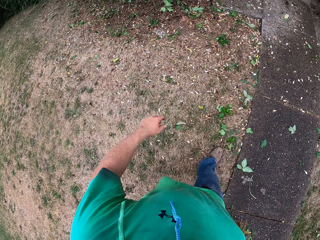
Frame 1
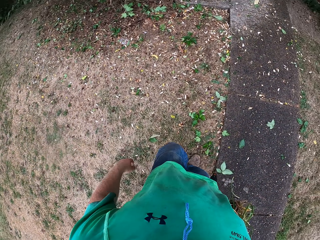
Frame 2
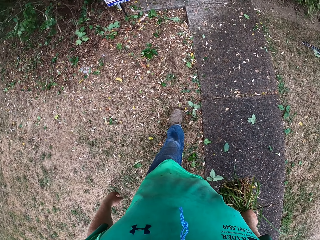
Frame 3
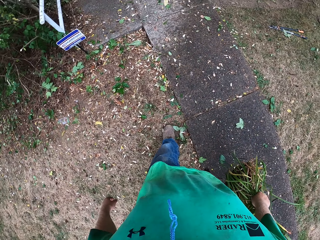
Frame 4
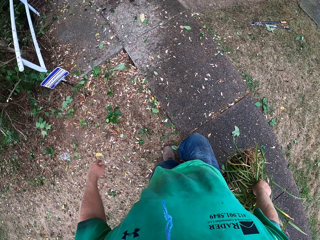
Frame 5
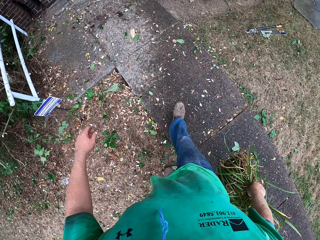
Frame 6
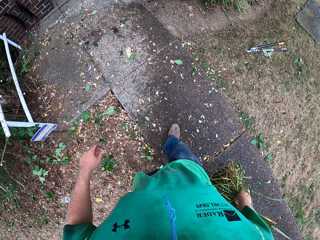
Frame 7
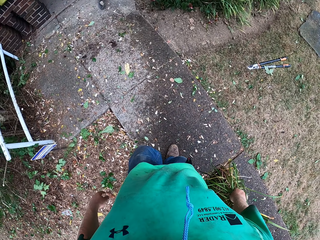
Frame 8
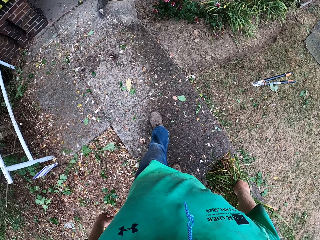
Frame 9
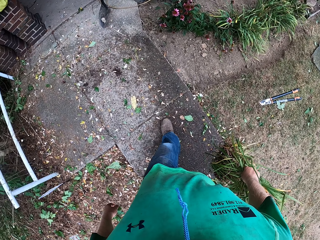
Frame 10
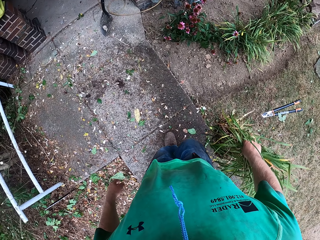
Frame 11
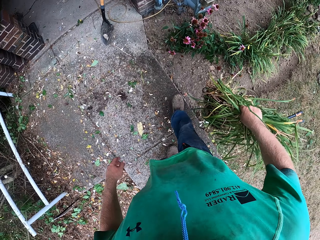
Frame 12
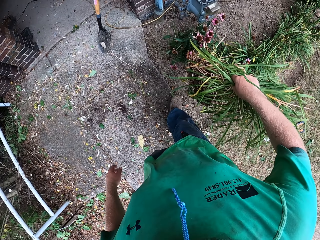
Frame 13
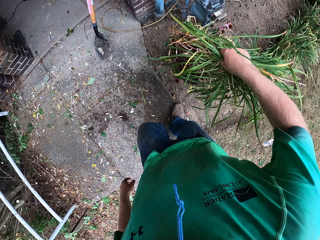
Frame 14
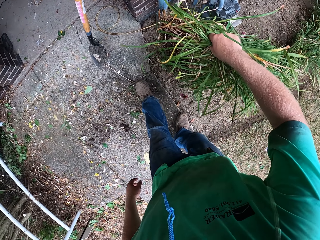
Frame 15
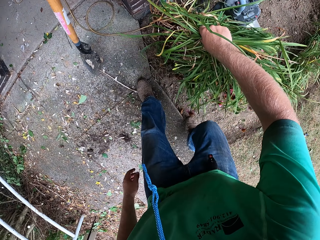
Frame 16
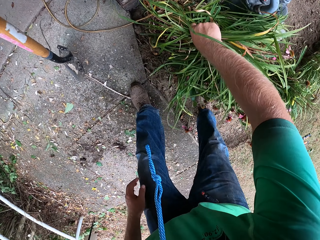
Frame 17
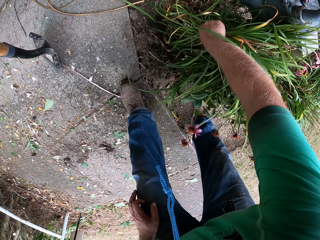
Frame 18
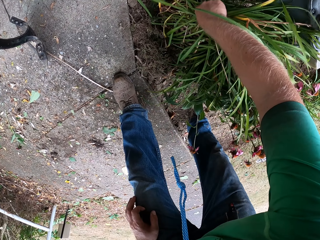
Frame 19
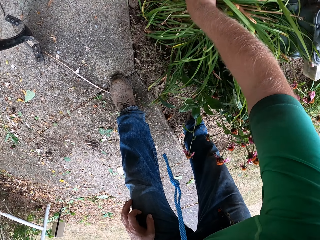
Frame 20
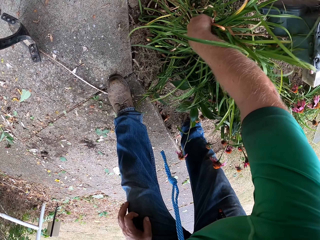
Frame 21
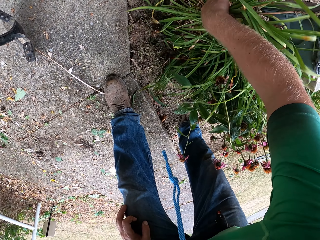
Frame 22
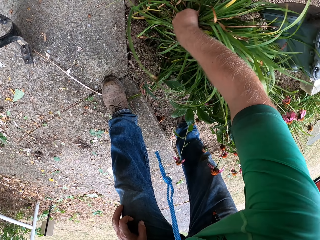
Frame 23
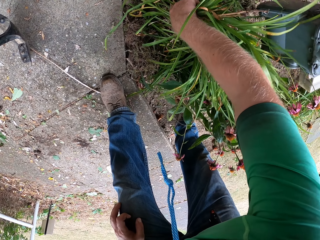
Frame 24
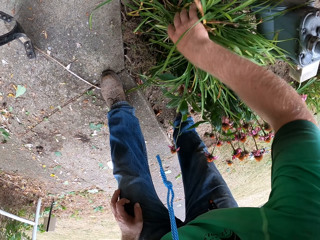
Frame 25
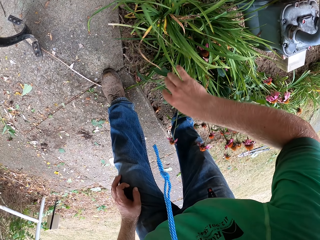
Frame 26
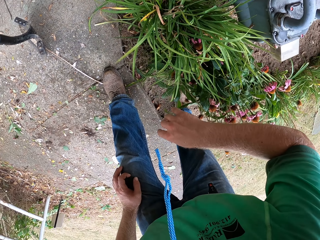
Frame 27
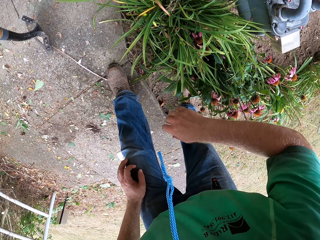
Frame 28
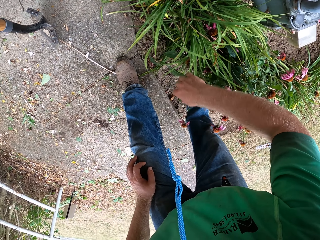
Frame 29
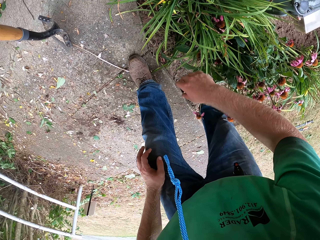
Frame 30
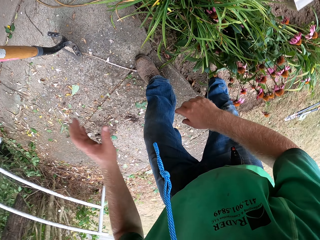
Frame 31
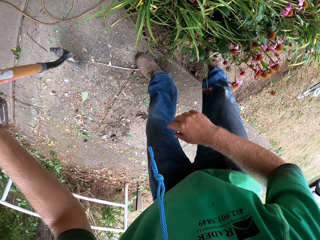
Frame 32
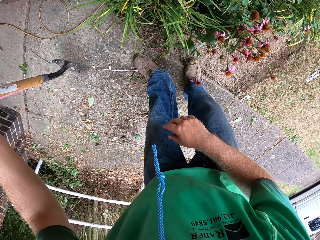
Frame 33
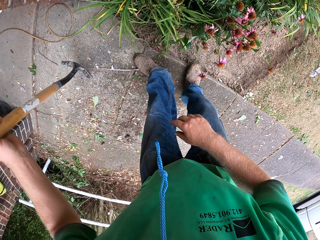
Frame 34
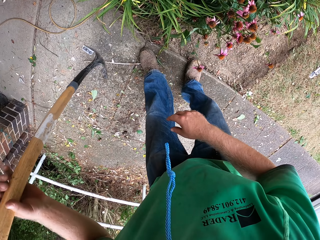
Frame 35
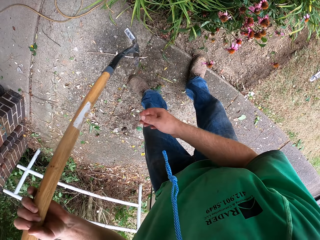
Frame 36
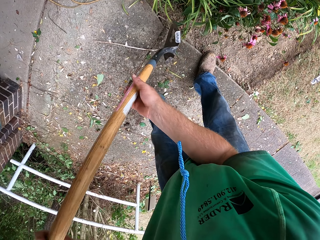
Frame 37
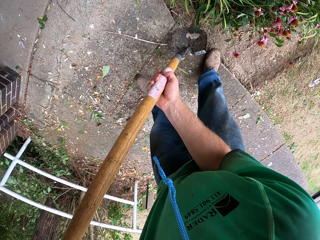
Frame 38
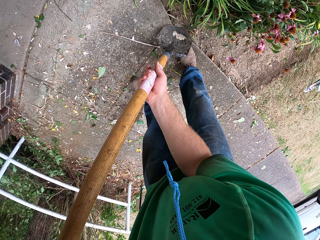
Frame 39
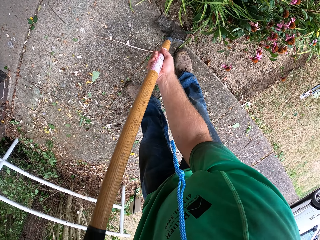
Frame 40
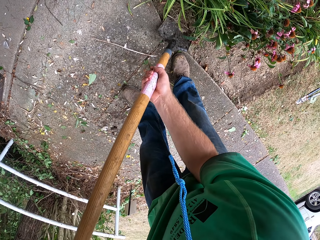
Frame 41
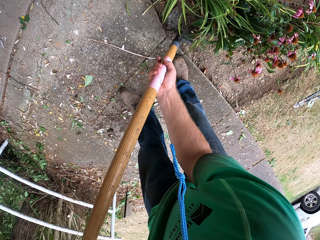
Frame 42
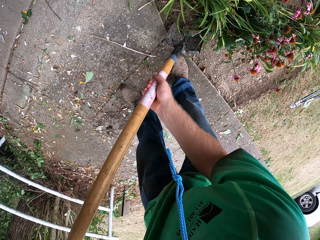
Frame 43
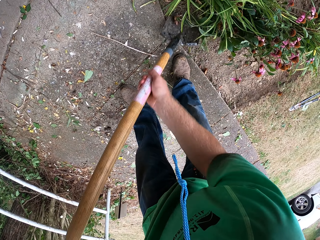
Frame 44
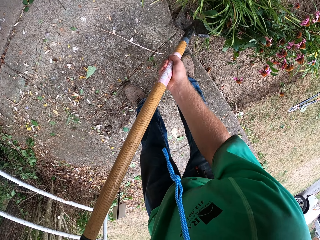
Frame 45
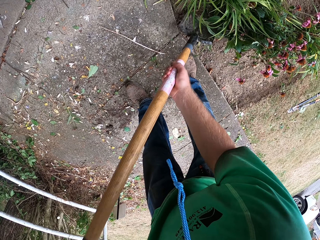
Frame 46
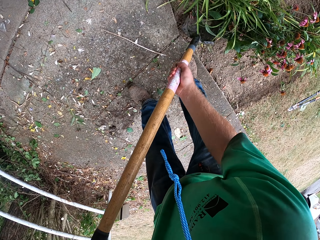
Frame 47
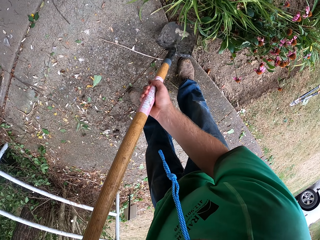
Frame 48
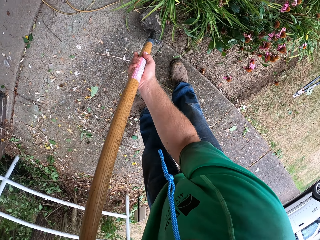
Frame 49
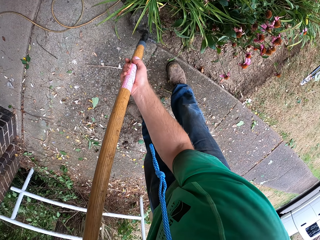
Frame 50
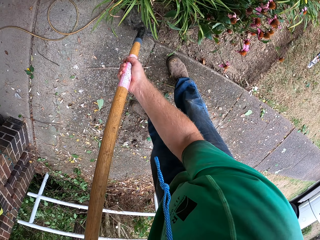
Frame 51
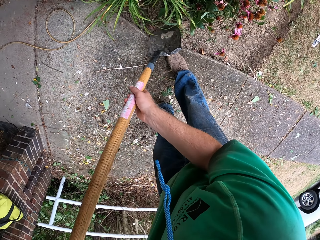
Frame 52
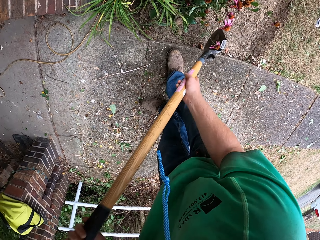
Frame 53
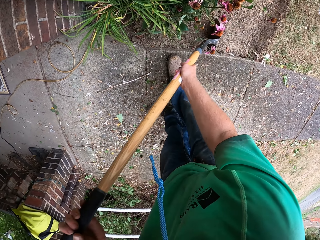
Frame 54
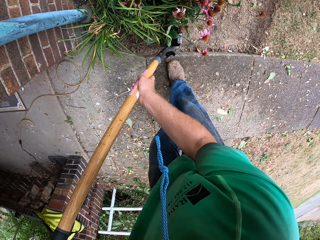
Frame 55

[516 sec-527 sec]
The camera wearer drops the plant on the floor. He picks up the shovel against the wall with his left hand. He holds the shovel in his left hand with his right hand. He packs soil towards the plant with the shovel in his hands.

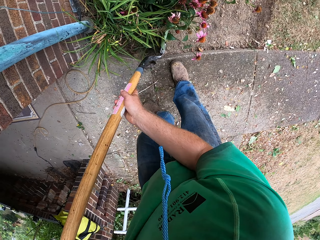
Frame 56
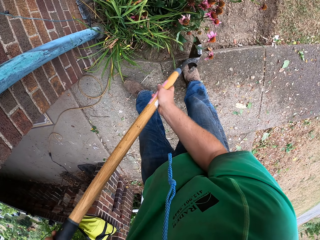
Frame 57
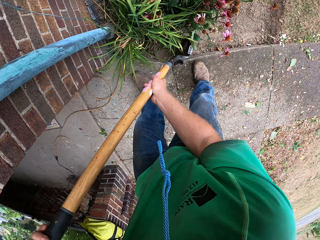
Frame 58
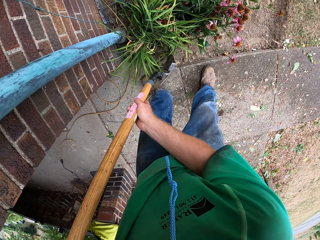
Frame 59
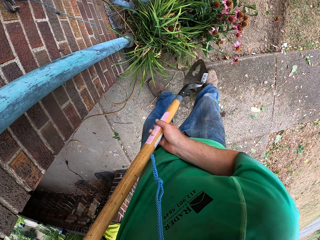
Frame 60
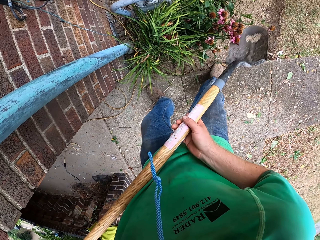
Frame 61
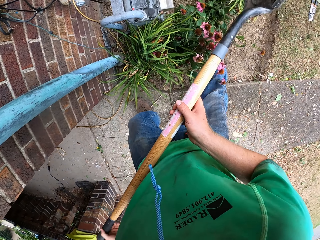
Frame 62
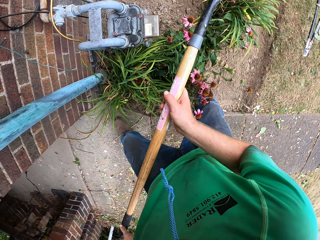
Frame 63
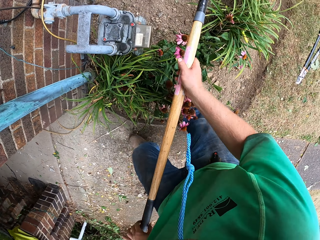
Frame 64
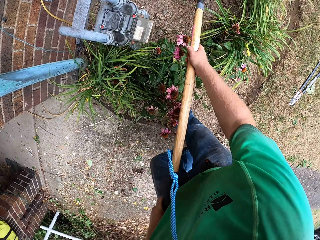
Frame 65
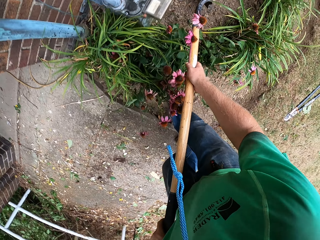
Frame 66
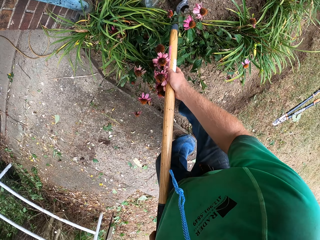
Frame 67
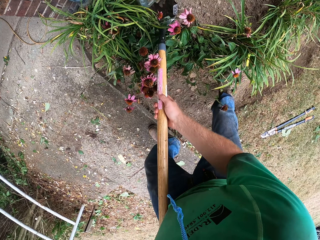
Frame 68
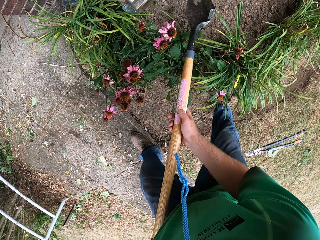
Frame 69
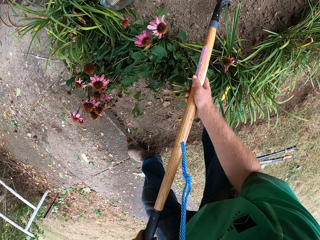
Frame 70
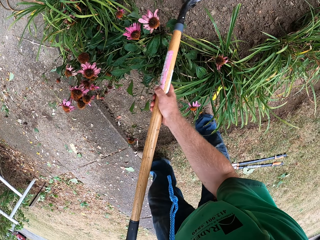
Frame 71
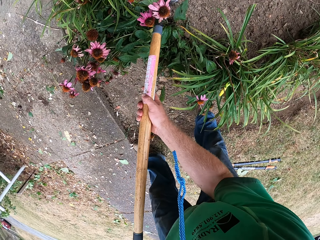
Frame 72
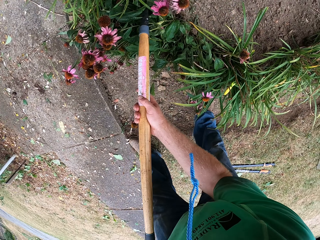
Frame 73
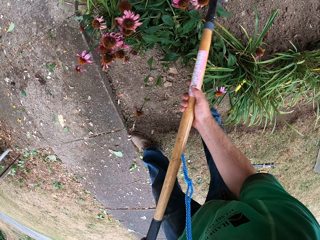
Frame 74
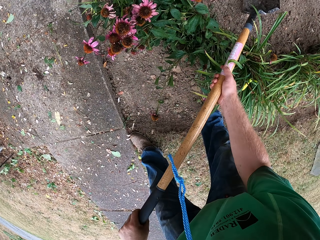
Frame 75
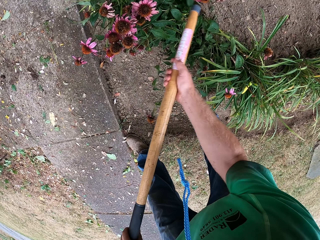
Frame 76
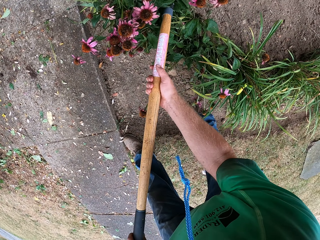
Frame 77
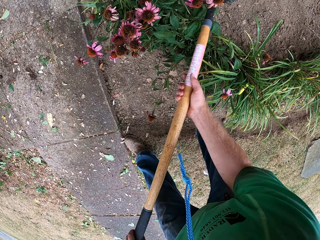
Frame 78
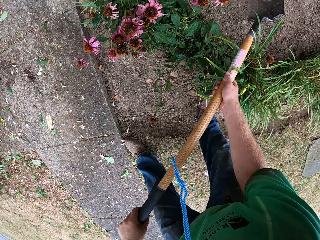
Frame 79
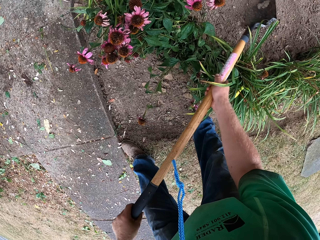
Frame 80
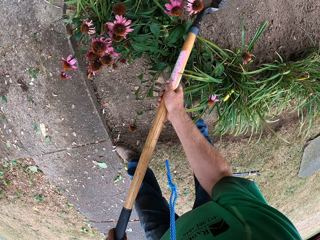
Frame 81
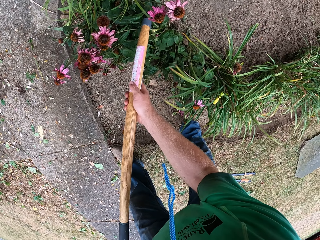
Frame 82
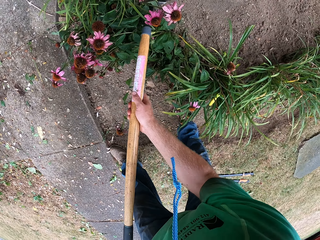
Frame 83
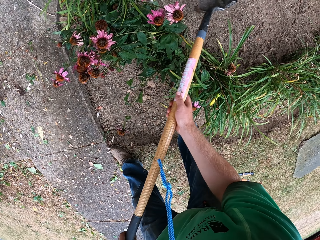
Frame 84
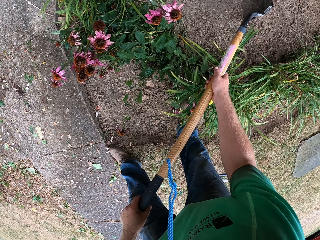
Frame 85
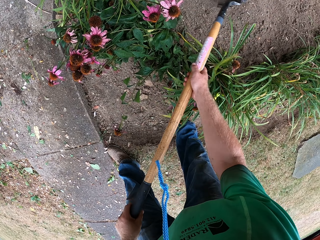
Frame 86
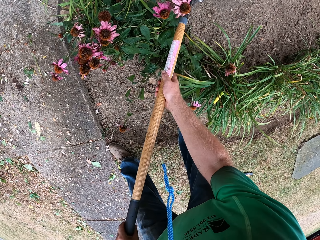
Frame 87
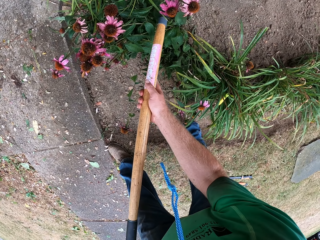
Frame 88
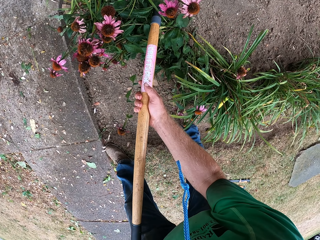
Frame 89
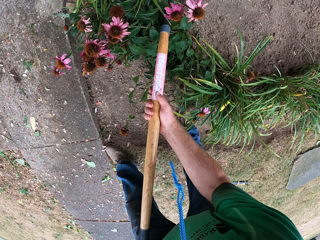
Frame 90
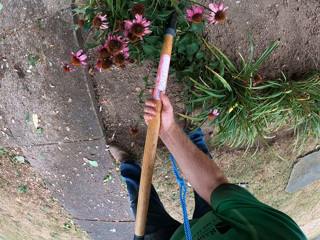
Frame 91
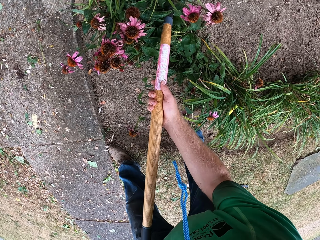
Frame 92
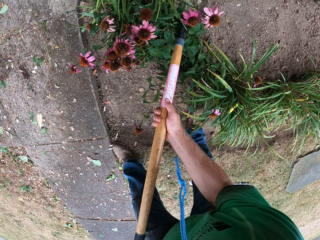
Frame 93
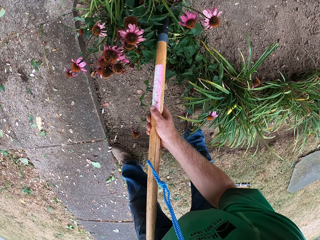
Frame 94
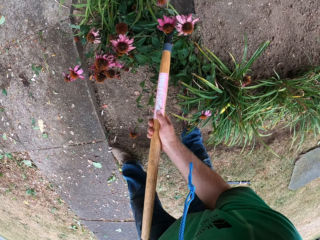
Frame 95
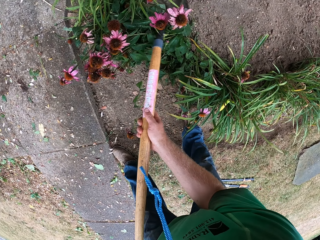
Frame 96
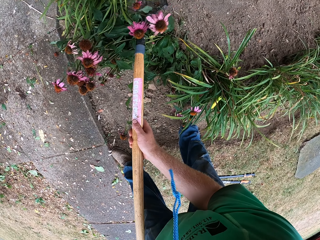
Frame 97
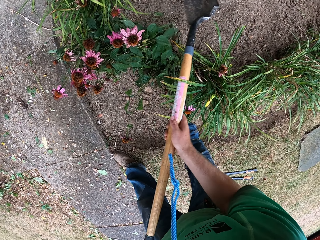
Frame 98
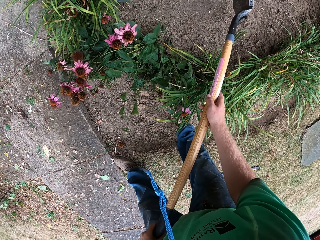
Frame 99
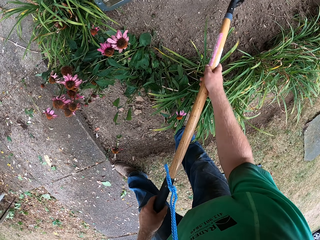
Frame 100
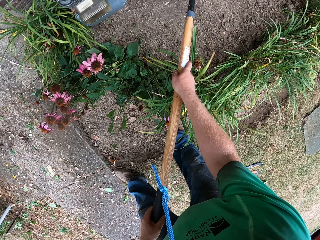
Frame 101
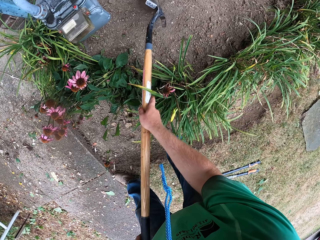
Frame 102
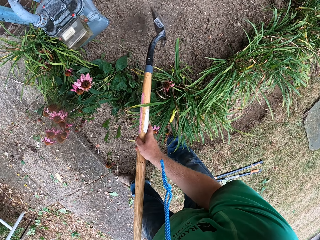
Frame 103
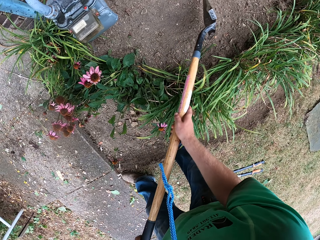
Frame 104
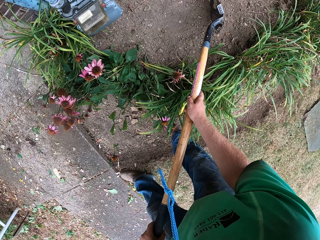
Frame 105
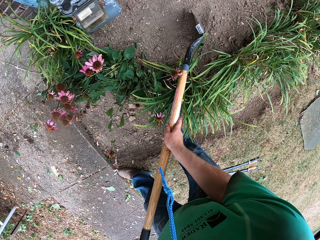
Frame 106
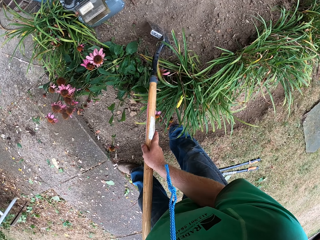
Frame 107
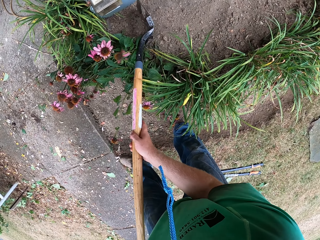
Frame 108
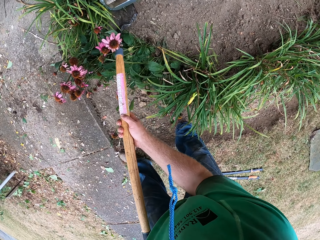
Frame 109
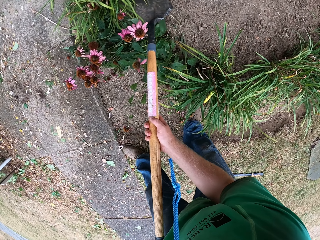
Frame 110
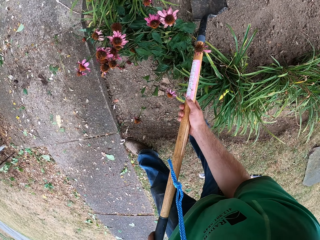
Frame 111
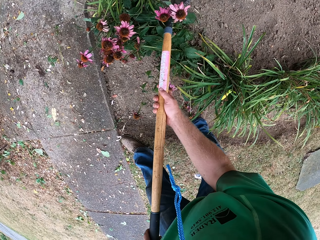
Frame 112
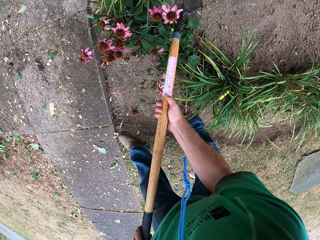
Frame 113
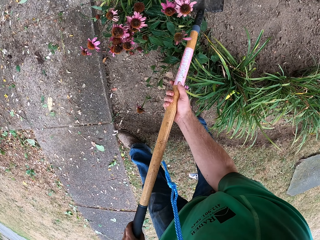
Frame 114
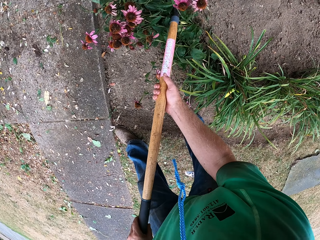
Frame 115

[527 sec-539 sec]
The camera wearer spreads the soil to the plant.
